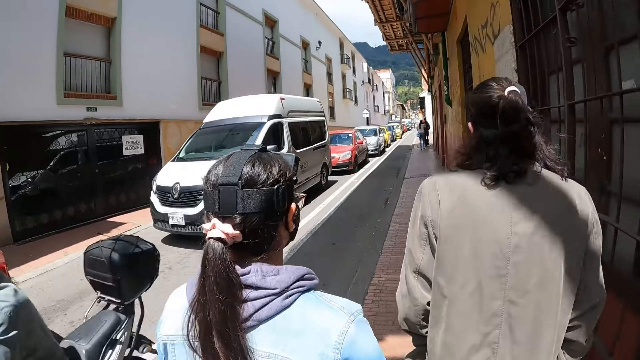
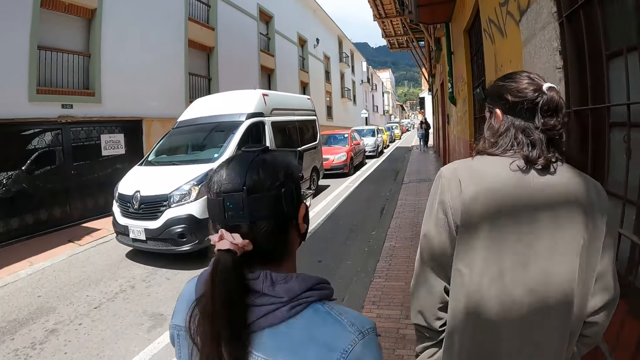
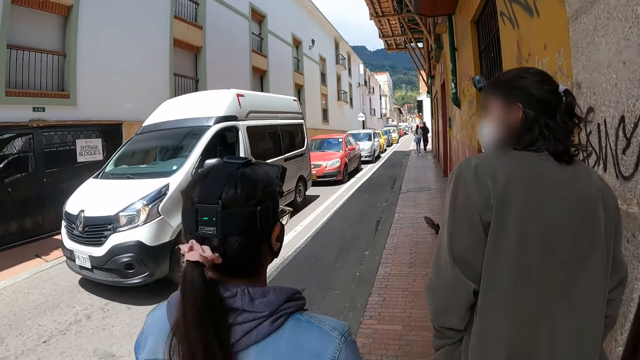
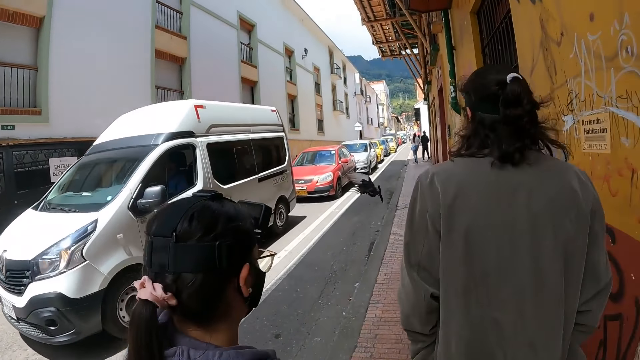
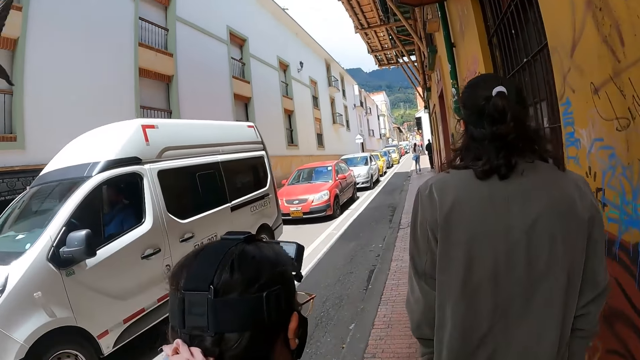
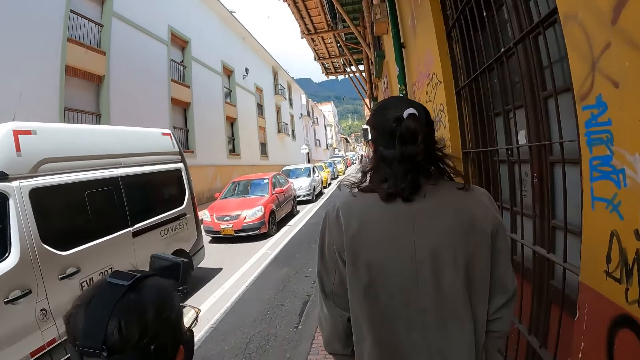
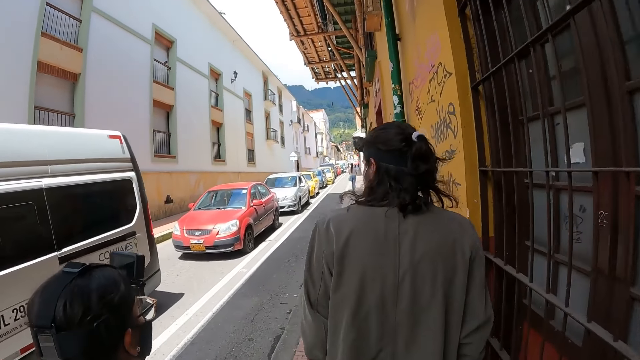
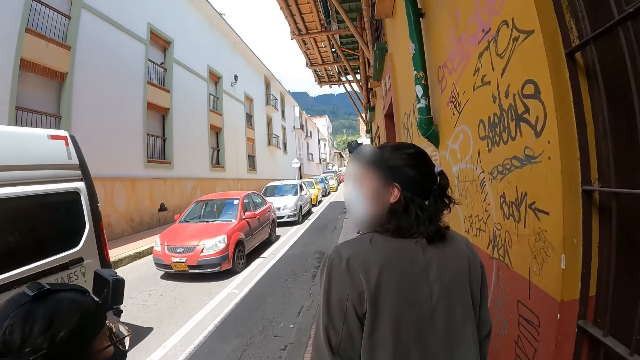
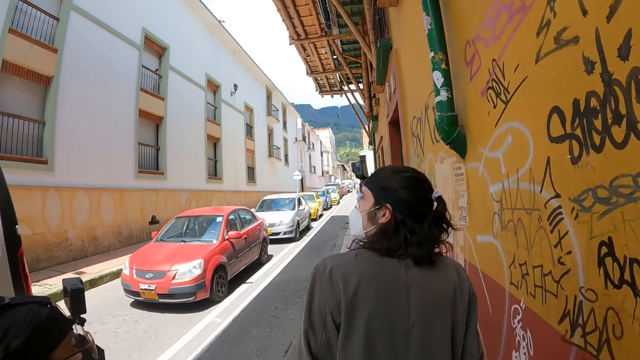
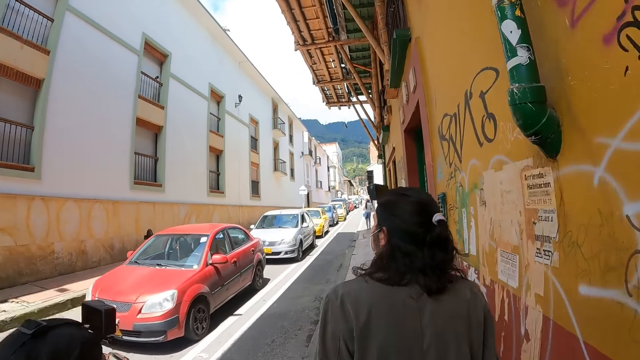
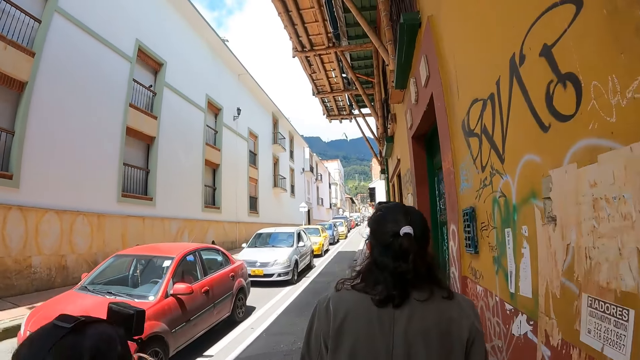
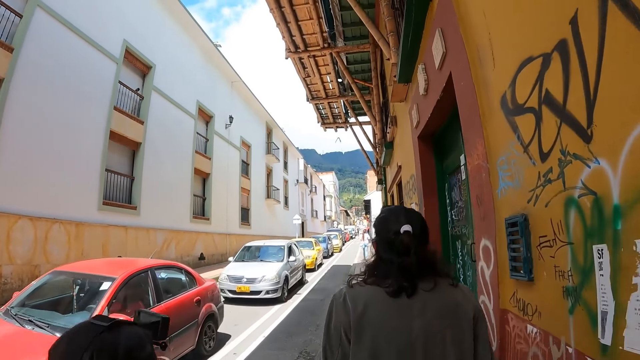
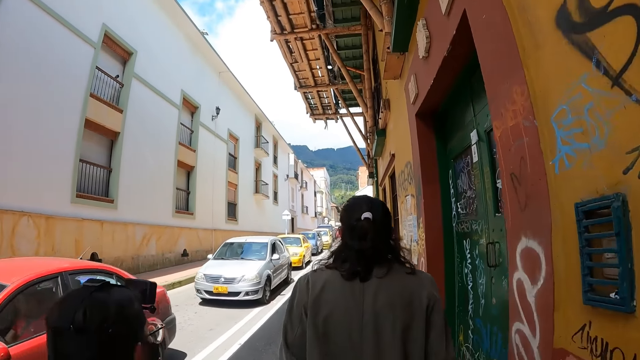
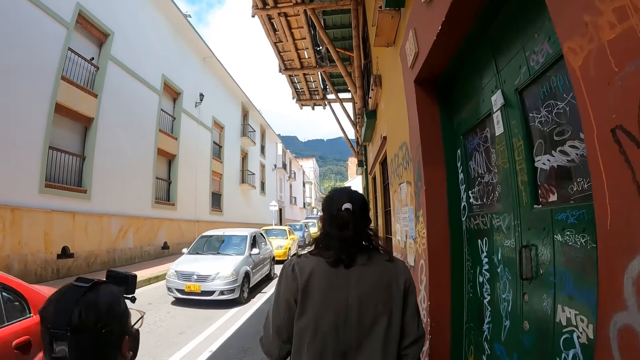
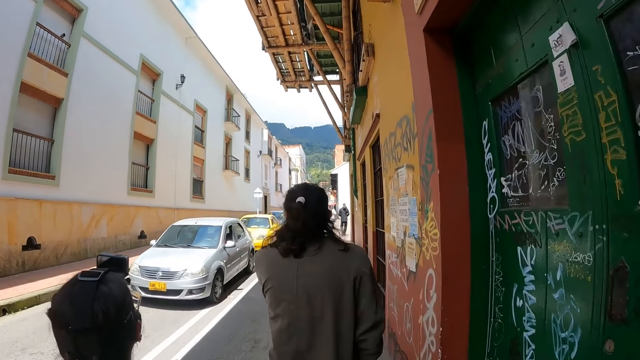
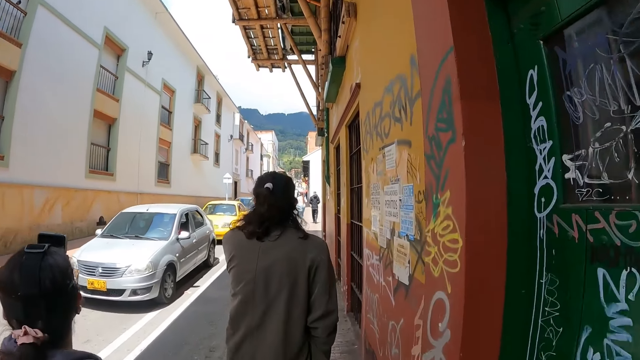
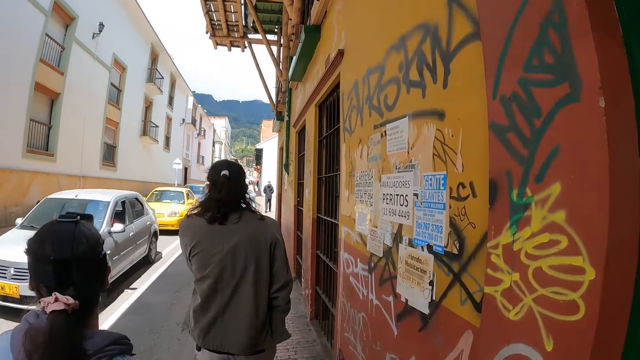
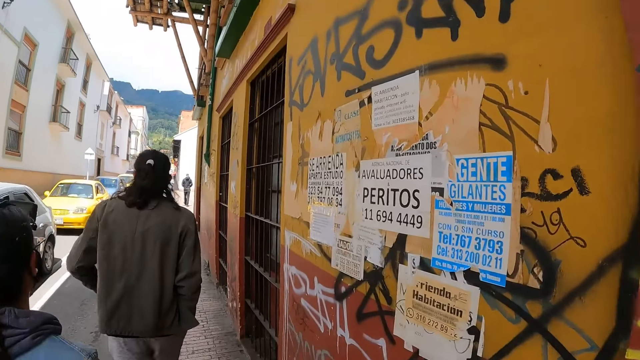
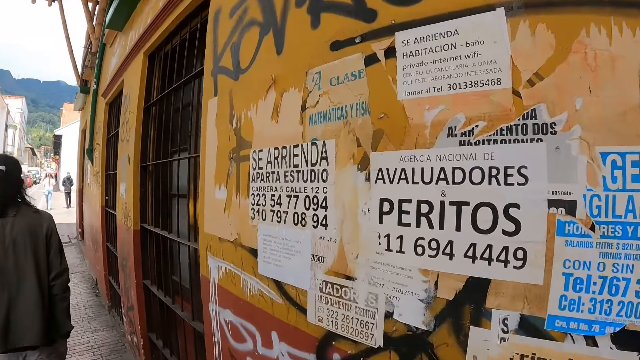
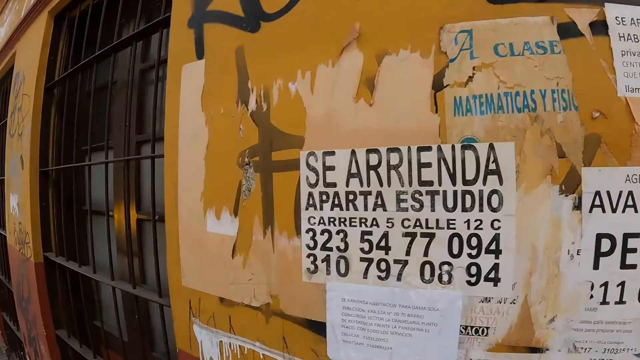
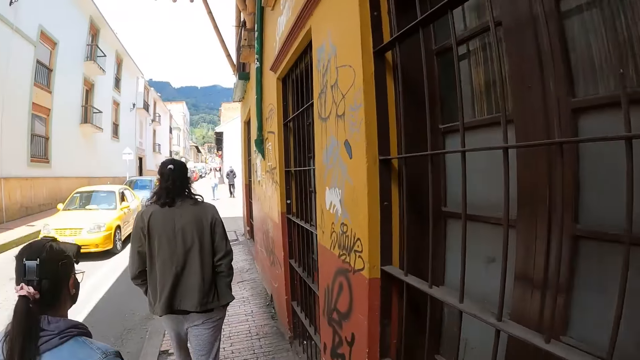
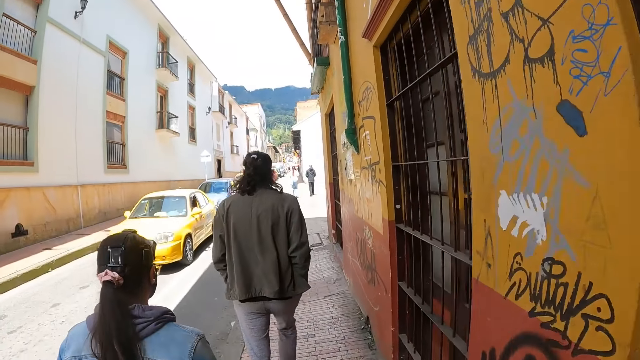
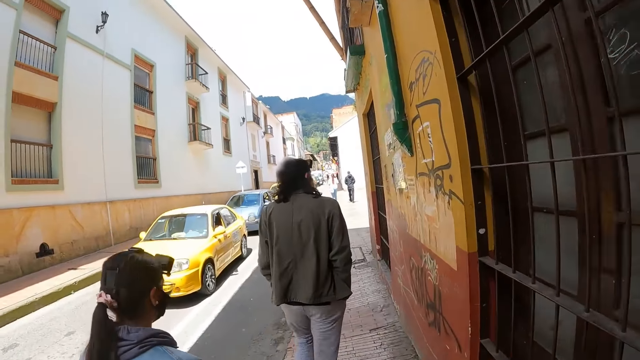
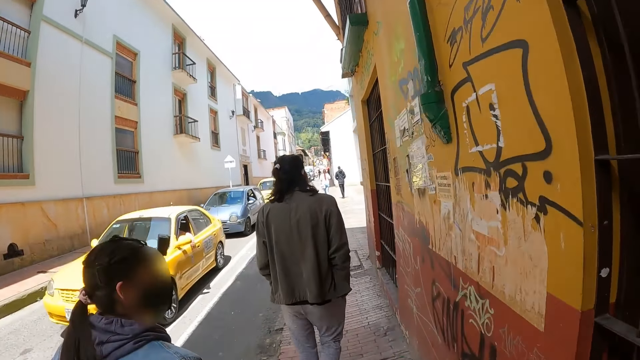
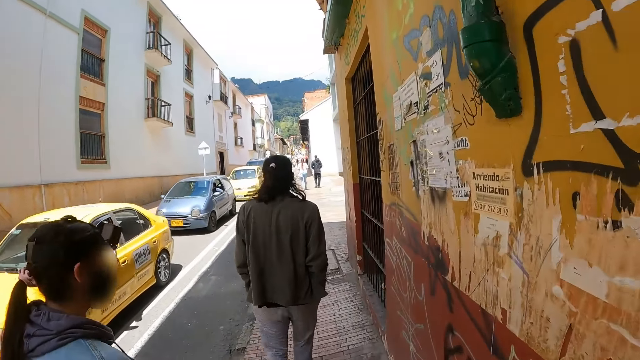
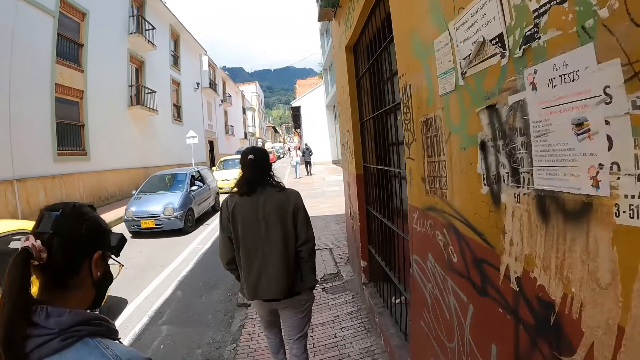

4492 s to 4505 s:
The camera wearer looks around.

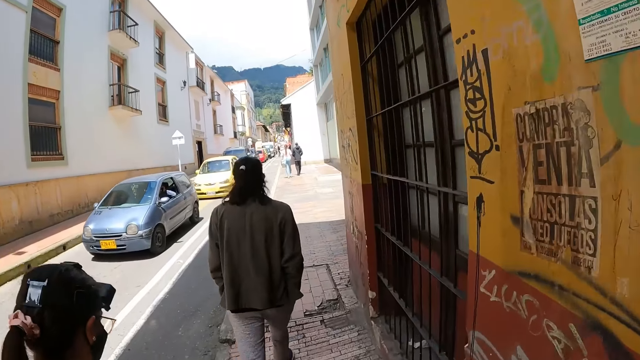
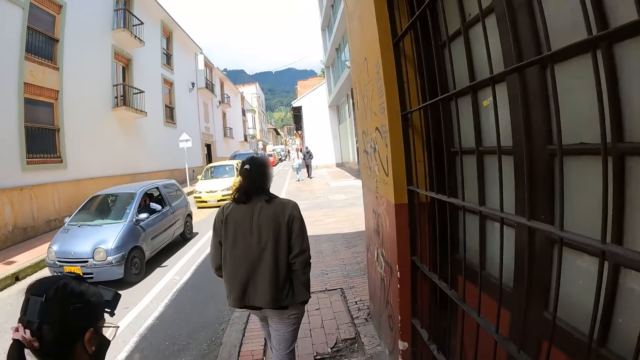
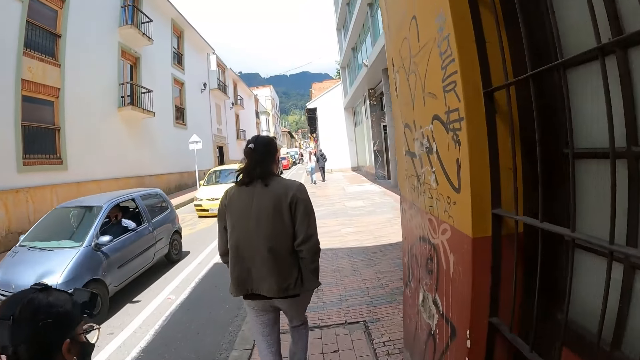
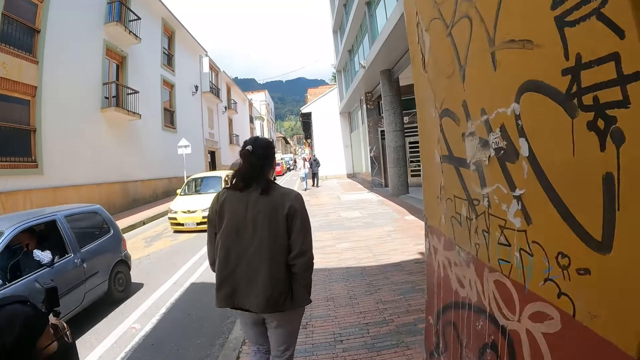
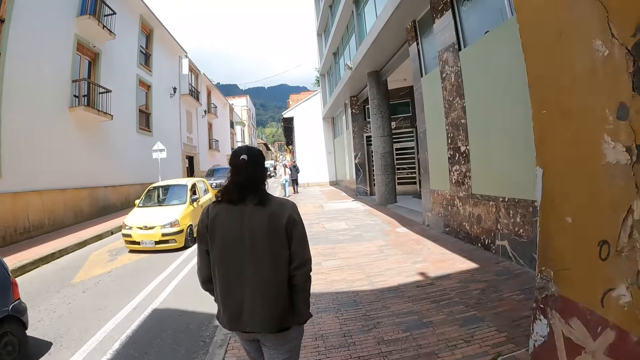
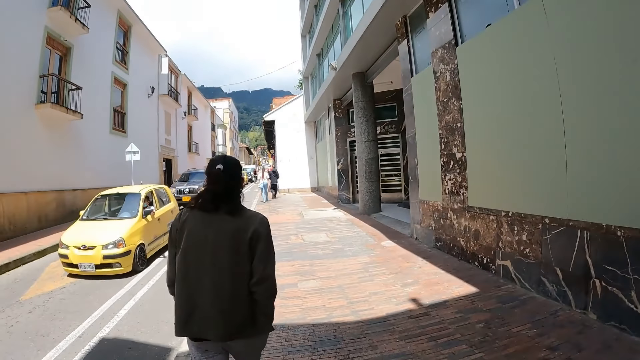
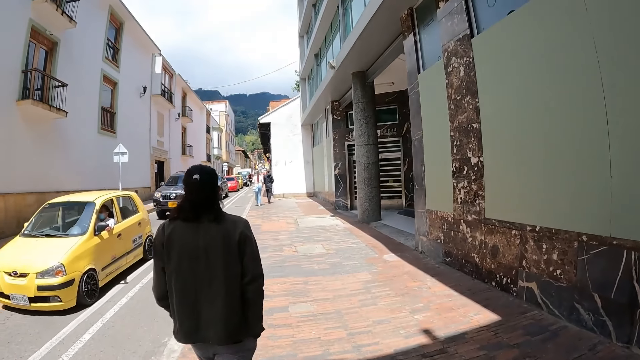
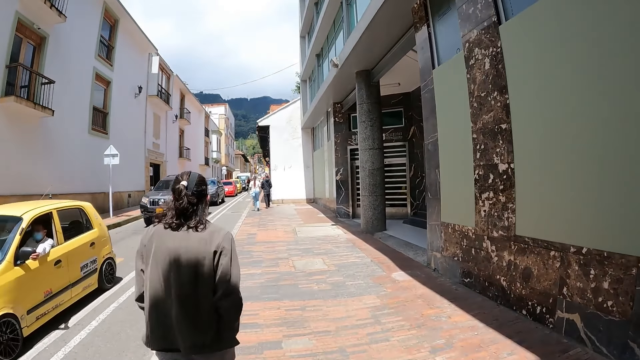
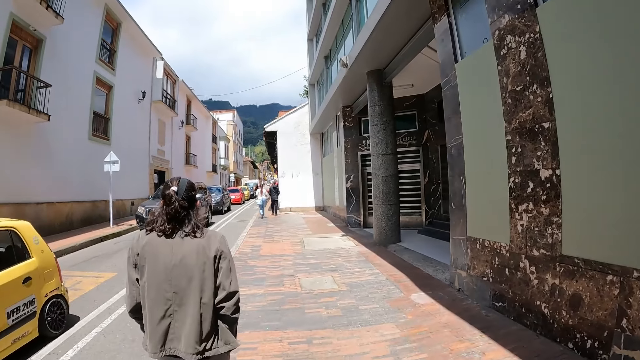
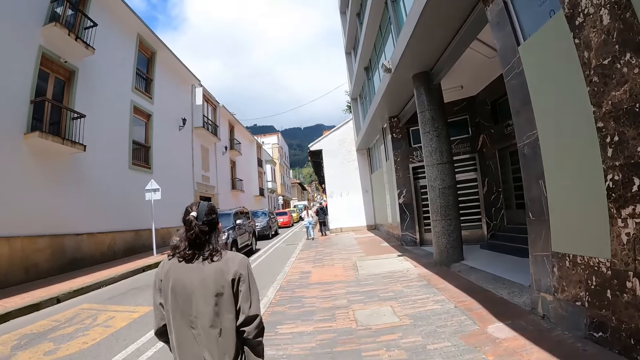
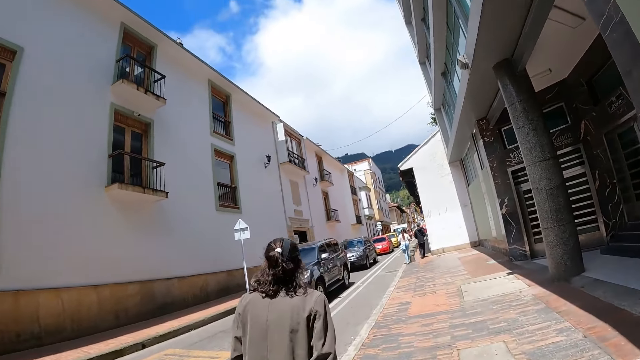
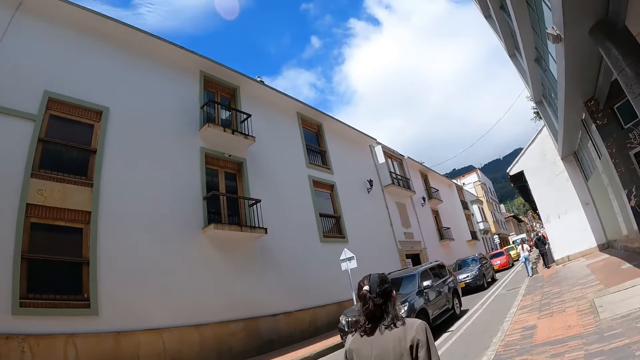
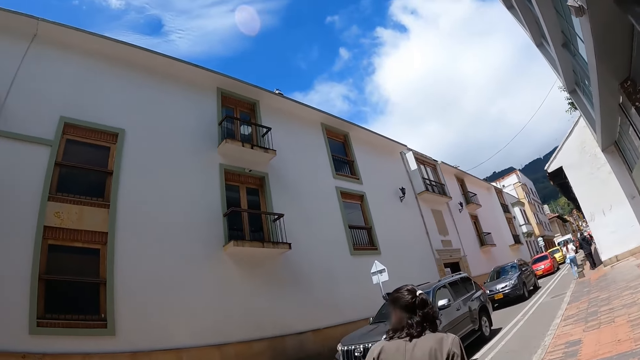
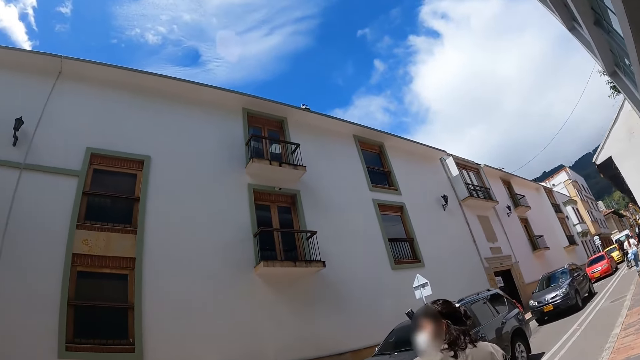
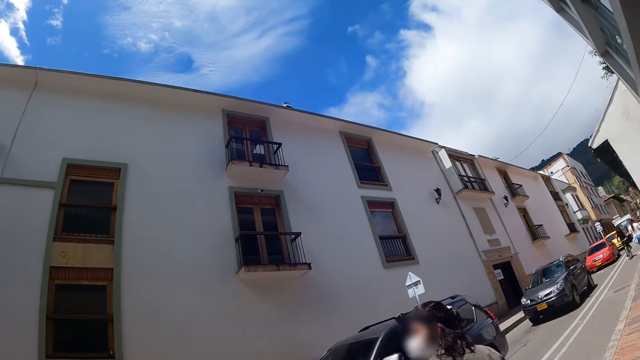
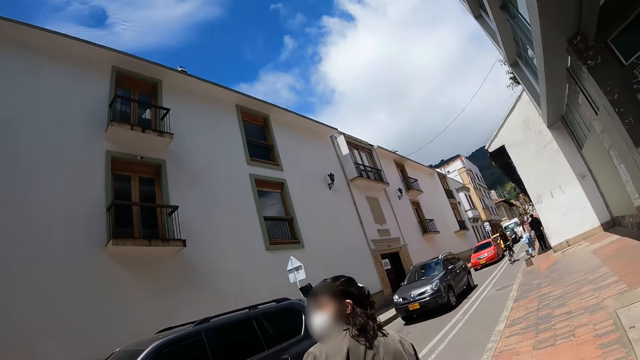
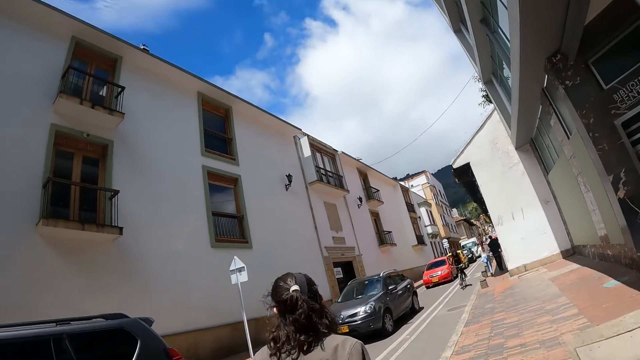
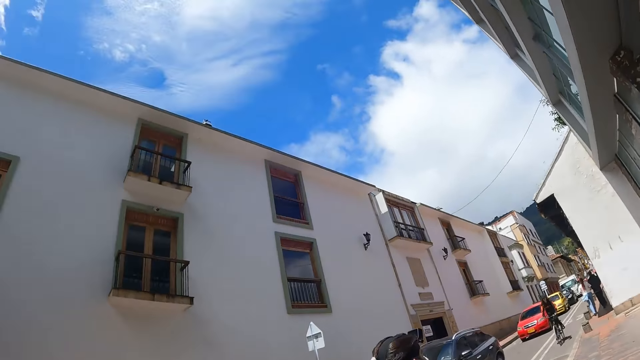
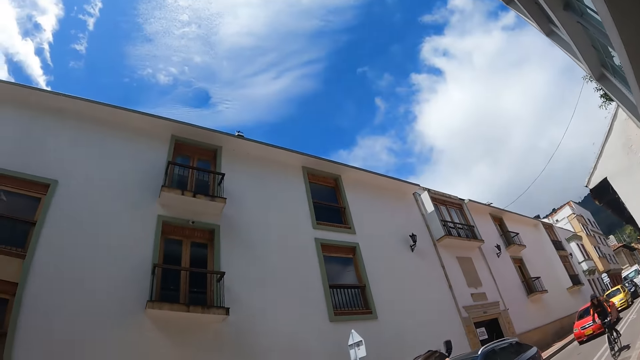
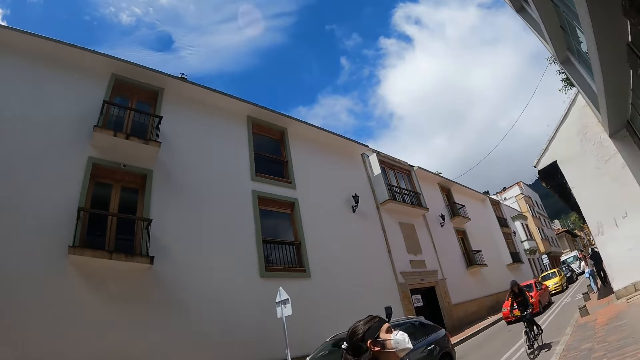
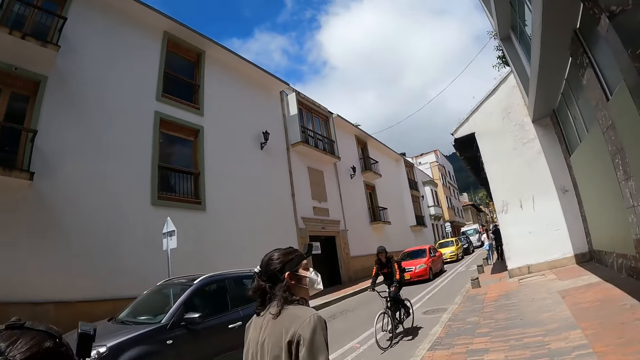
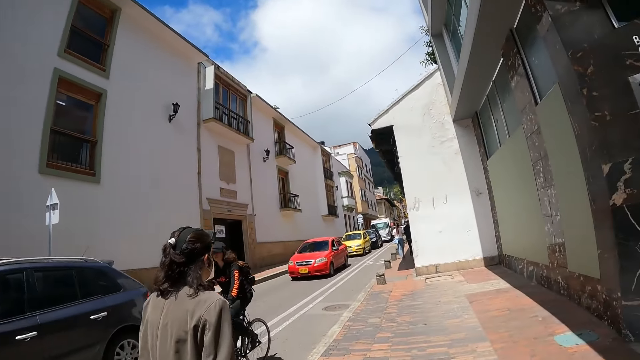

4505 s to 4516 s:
The camera wearer walks around the pavement. They look around. A man looks behind.
